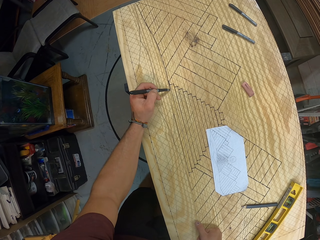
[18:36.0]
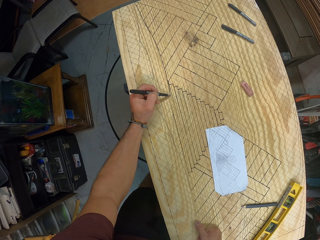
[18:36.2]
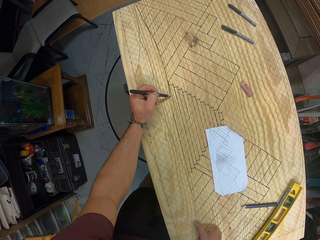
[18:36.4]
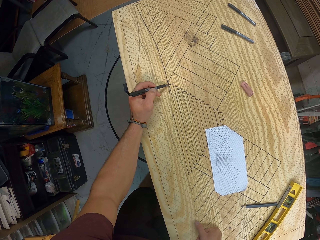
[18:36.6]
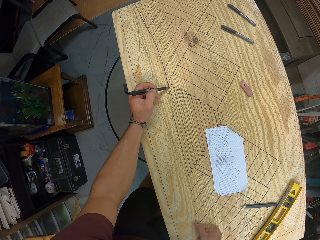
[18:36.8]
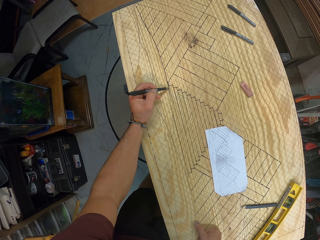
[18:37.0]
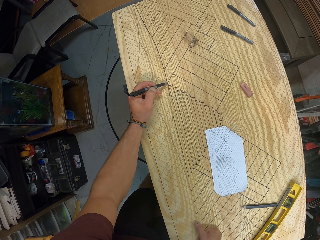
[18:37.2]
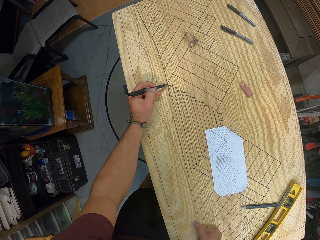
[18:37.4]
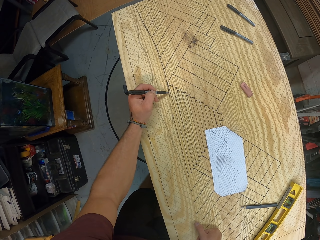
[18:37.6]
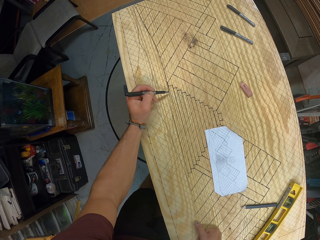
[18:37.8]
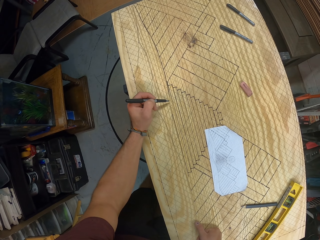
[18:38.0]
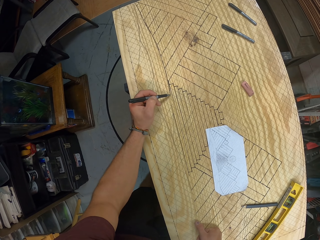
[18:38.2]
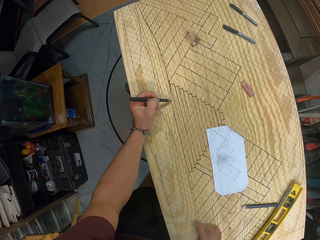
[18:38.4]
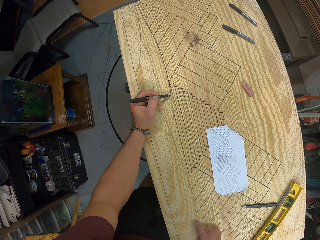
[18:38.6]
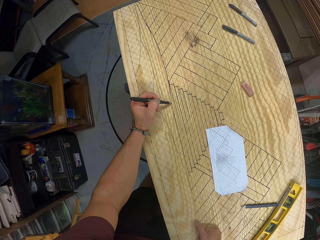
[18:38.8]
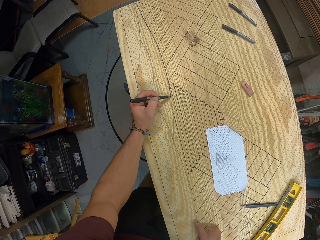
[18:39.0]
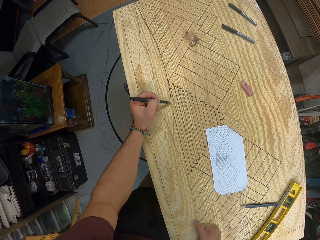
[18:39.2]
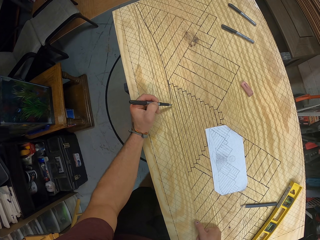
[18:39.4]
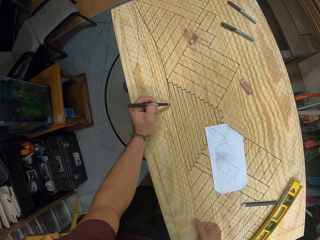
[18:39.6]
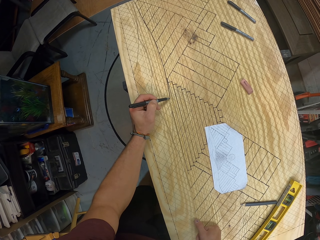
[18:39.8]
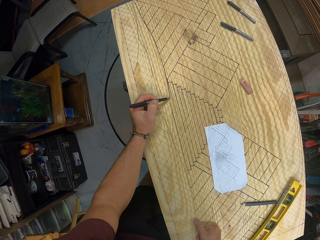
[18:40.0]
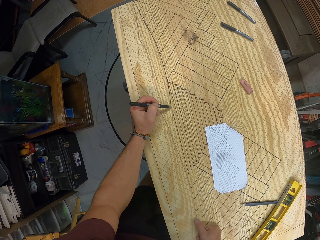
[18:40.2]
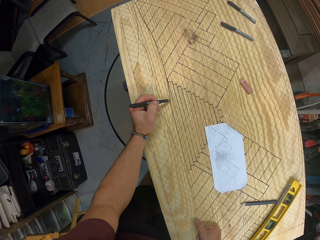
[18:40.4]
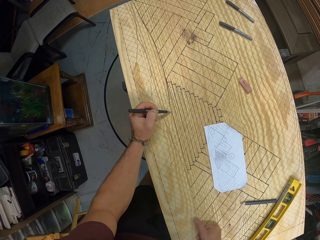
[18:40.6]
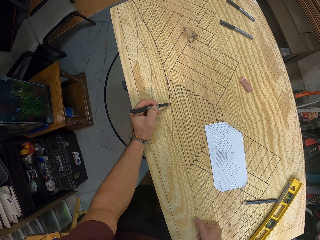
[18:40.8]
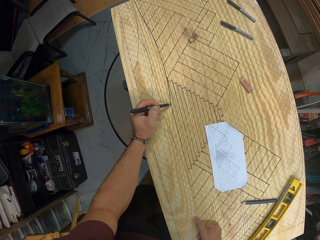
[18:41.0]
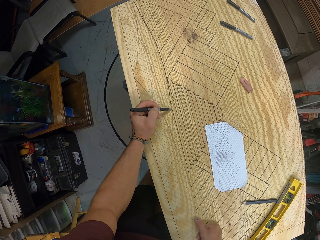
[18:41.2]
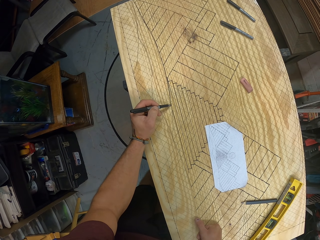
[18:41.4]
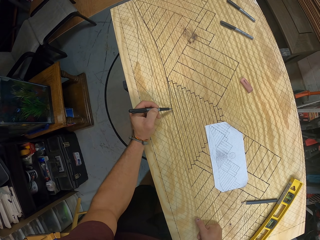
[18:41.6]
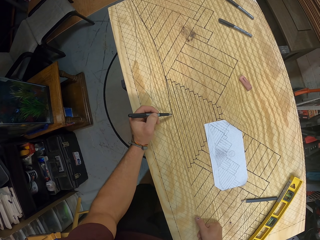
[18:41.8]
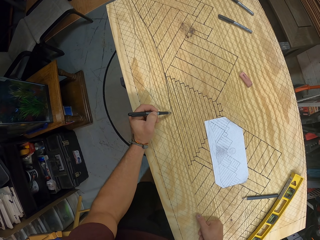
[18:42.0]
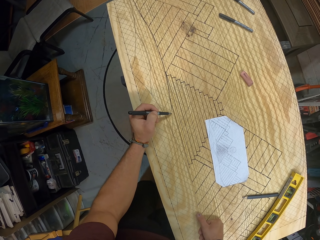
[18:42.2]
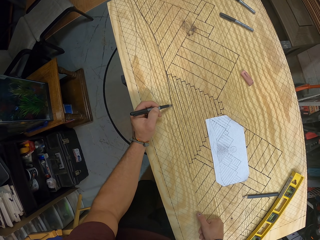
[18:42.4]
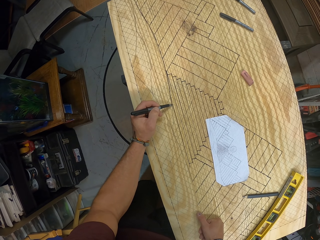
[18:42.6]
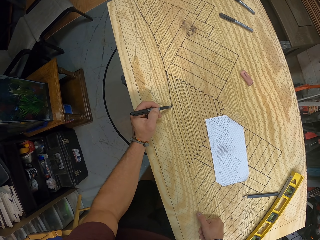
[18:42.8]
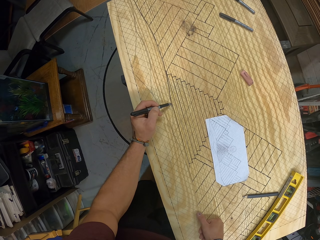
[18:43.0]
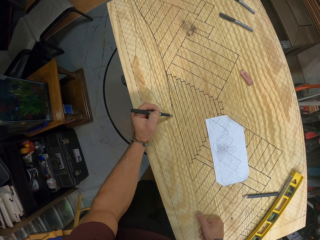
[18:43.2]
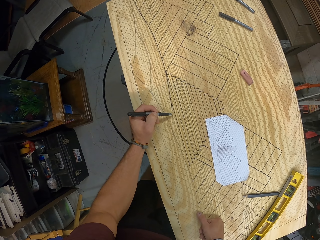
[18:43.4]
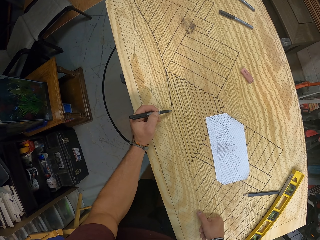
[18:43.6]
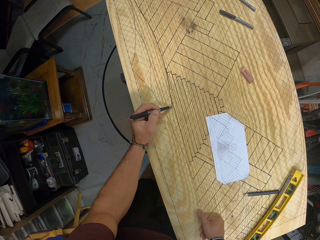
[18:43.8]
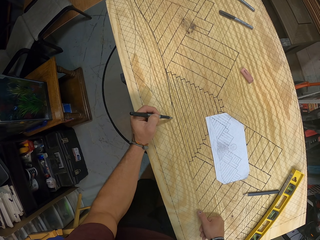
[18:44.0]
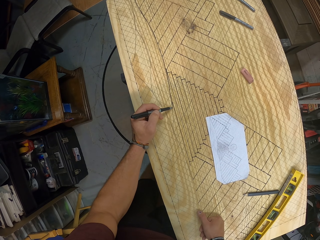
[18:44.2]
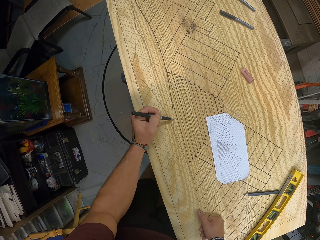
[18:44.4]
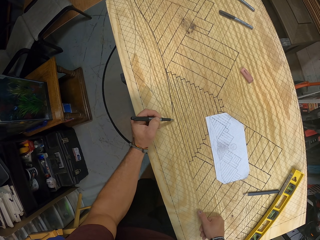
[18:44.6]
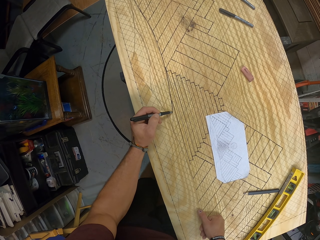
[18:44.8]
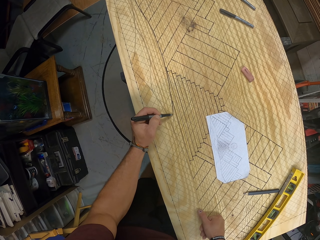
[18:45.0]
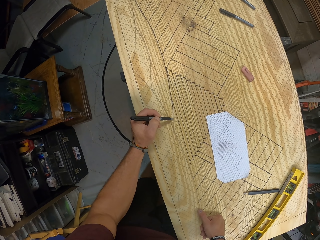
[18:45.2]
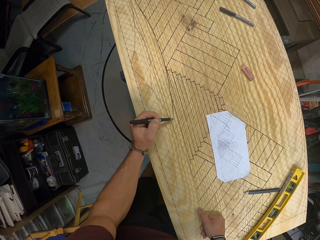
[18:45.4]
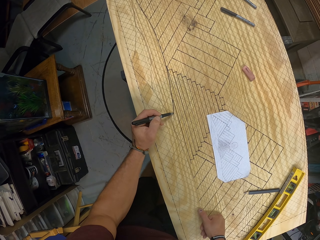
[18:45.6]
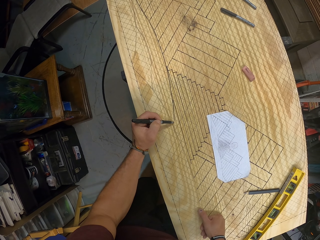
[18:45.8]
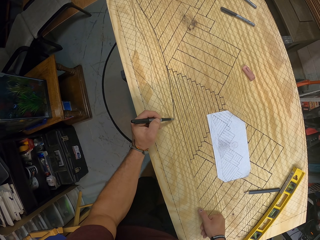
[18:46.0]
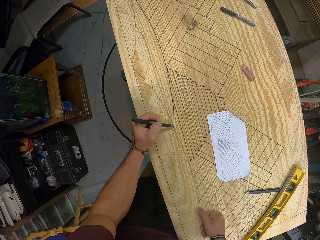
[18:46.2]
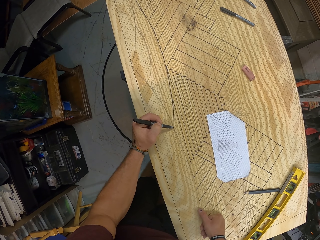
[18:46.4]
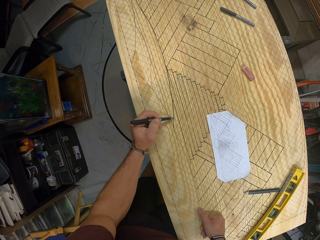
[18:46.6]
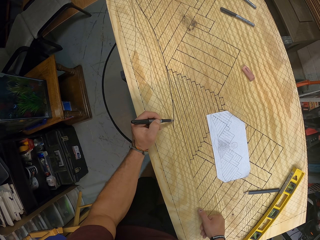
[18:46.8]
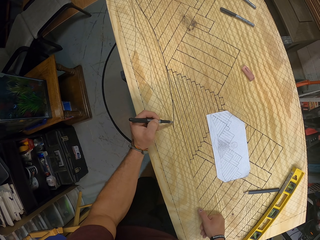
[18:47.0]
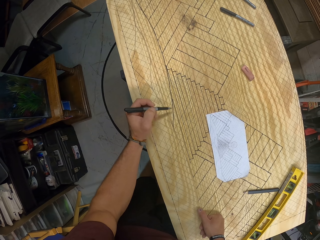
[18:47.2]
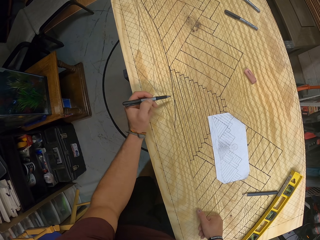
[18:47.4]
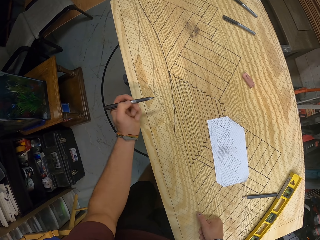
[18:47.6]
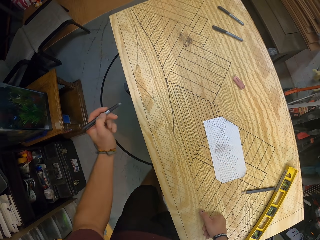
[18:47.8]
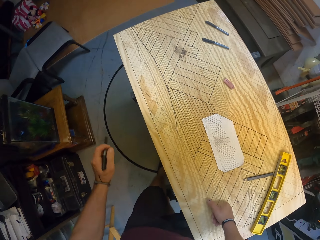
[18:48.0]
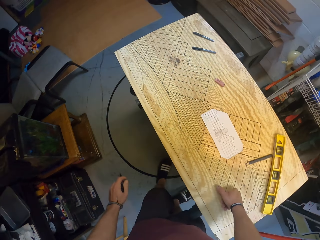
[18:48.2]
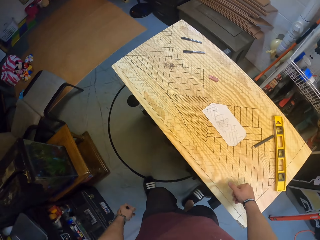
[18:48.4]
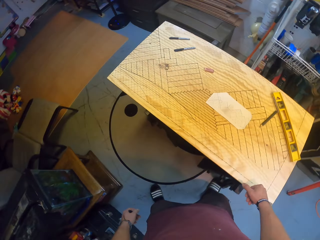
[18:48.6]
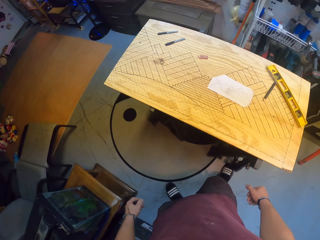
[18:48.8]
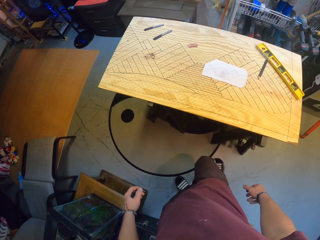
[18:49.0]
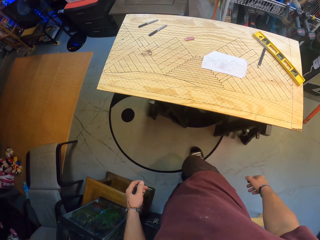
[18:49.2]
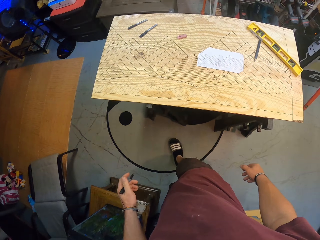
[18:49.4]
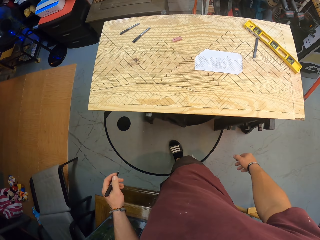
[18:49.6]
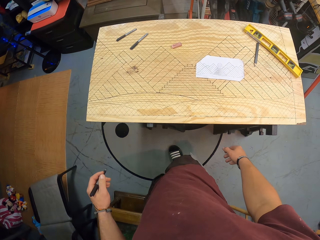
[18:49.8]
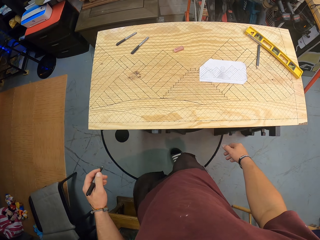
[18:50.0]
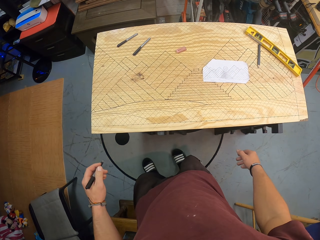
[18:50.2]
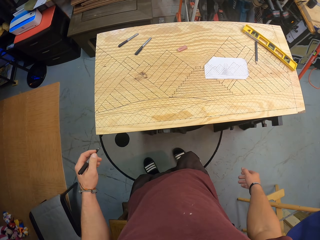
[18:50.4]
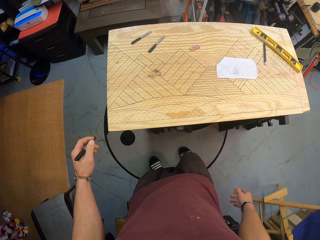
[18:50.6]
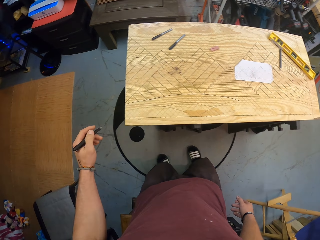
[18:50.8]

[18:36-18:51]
The camera wearer stops drawing.

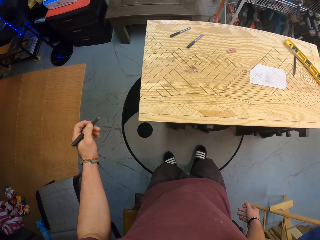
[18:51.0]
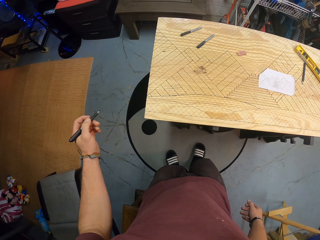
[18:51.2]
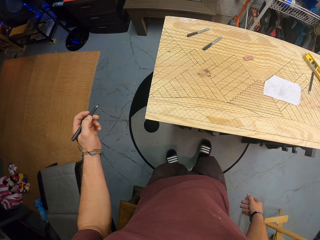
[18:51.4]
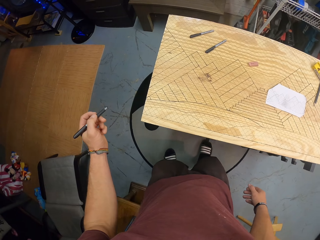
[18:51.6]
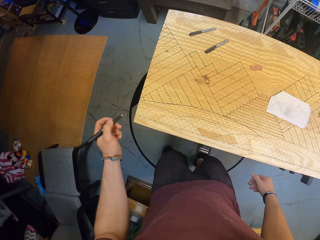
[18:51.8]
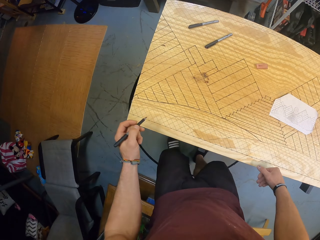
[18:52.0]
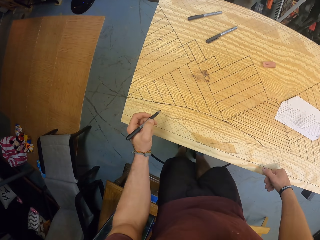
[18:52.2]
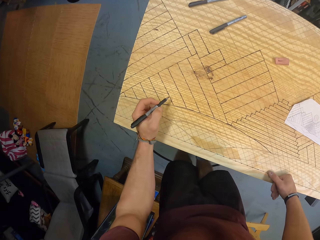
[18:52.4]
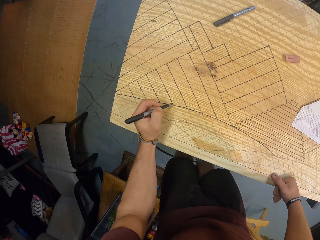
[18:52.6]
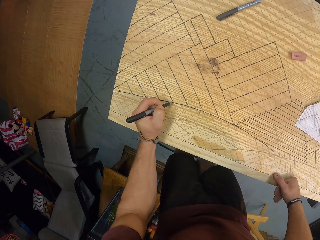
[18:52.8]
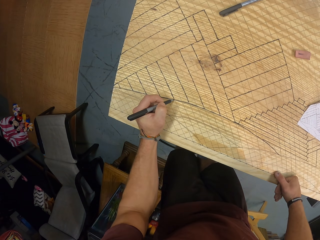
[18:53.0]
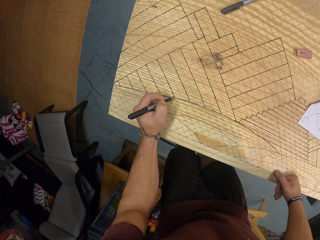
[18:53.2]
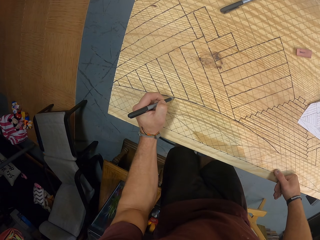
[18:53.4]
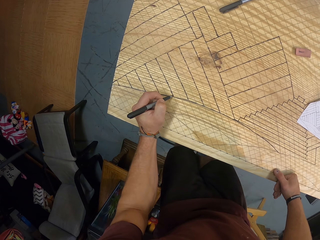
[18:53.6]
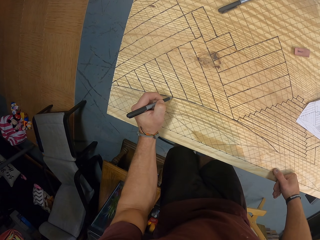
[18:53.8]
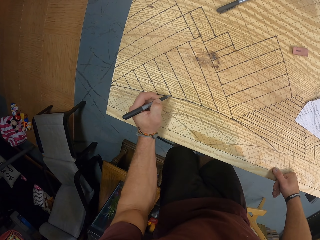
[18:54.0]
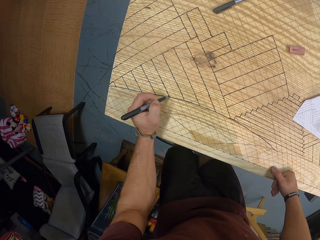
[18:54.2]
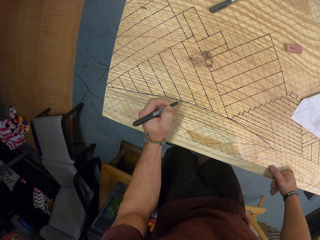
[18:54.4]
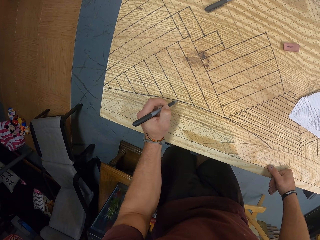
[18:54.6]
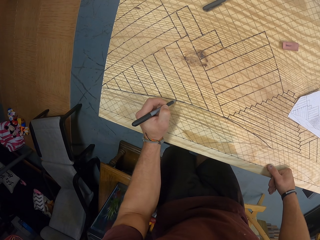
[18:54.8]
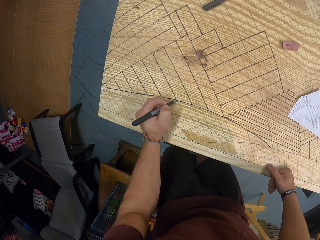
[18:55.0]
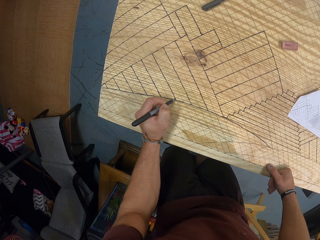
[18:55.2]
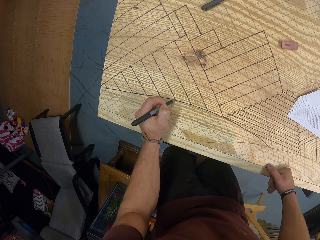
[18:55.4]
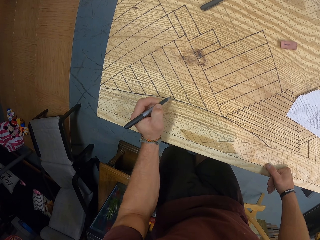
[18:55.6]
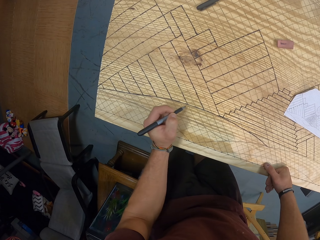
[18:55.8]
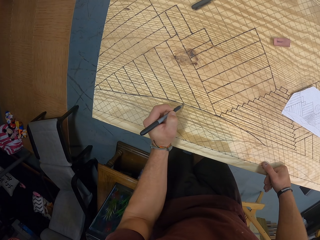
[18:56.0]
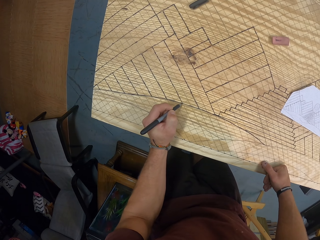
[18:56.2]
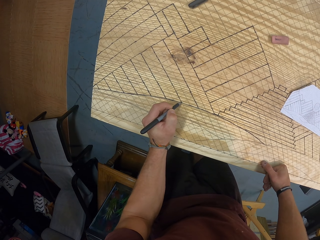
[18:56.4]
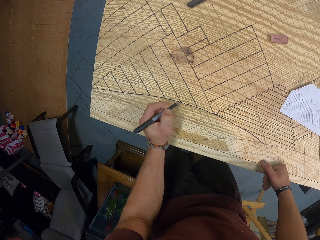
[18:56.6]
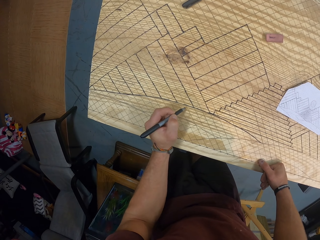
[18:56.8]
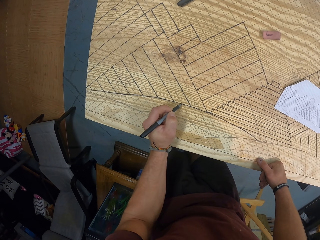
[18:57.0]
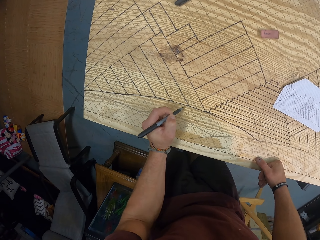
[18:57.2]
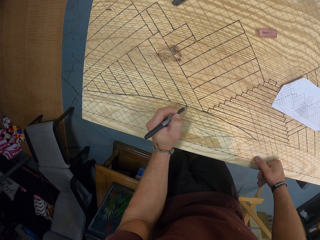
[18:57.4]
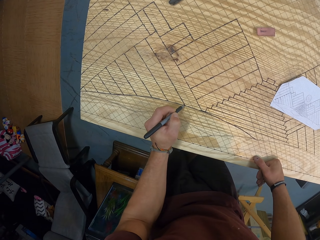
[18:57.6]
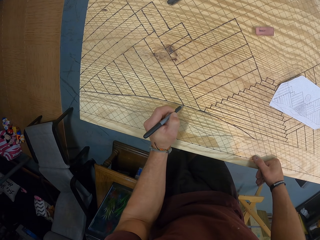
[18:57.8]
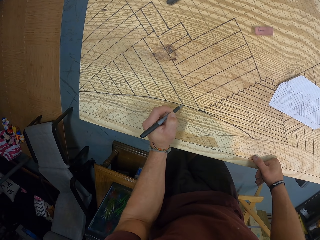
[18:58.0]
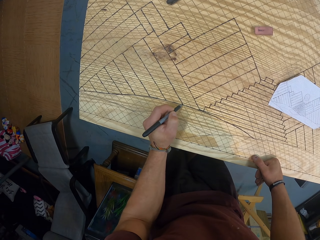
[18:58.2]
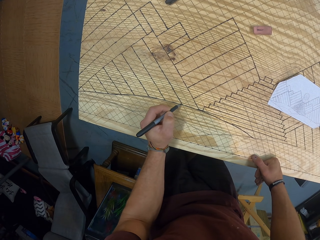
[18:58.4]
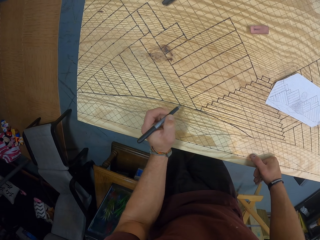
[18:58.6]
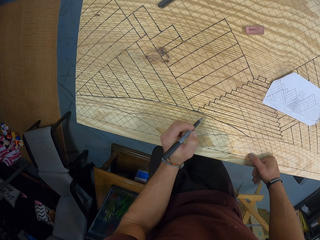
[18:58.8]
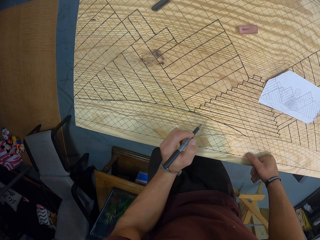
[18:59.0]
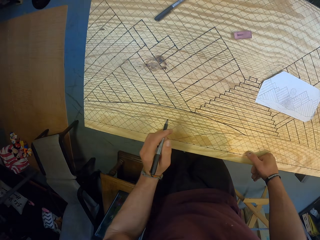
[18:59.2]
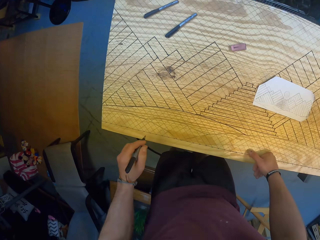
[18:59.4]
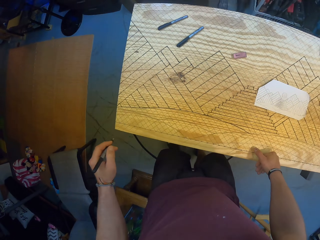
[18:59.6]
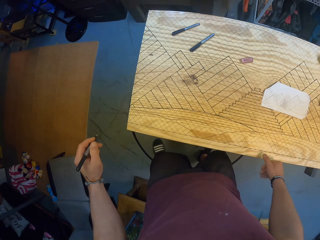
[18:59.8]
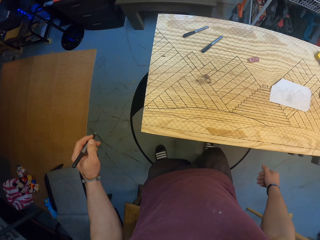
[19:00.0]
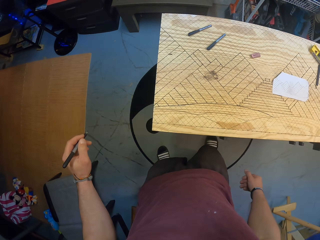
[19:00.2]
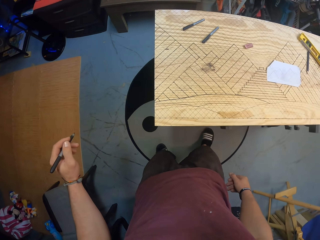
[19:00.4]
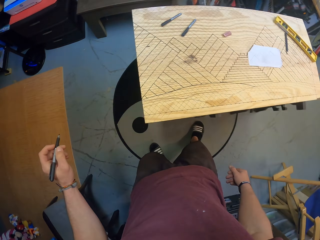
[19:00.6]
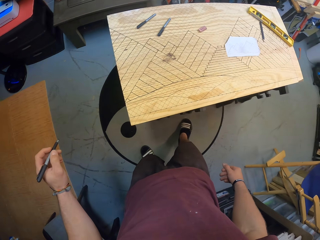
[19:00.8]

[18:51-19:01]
The camera wearer traces out the line on a wooden panel with a marker in his left hand. He stops drawing.
